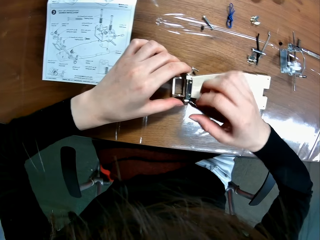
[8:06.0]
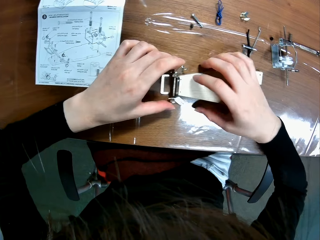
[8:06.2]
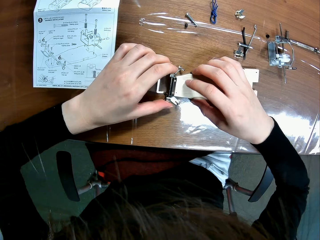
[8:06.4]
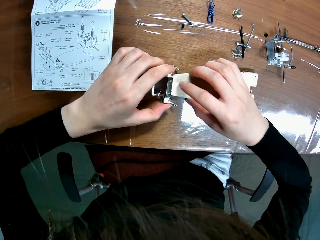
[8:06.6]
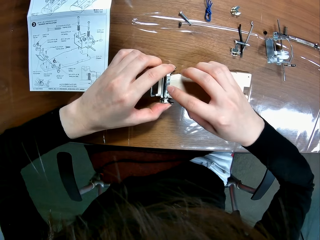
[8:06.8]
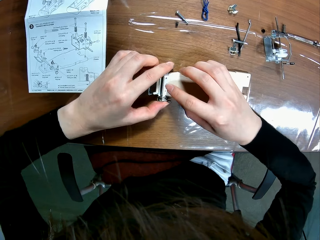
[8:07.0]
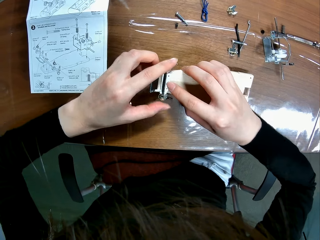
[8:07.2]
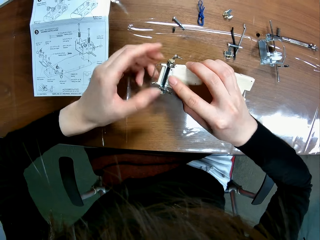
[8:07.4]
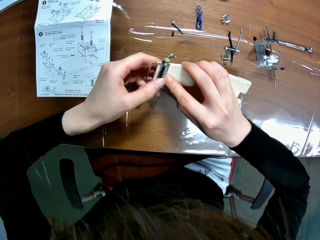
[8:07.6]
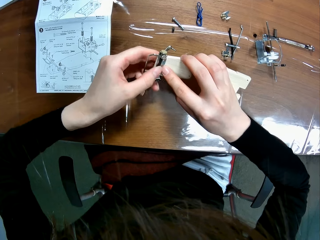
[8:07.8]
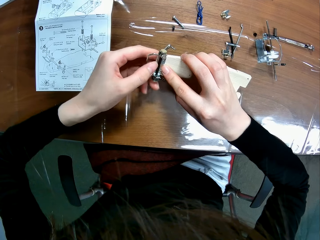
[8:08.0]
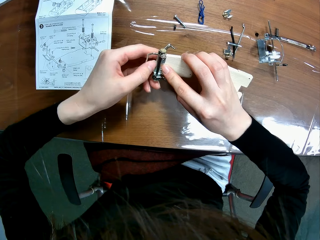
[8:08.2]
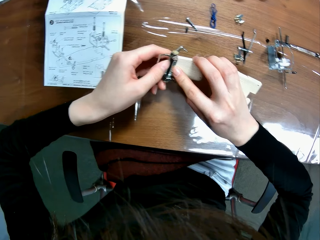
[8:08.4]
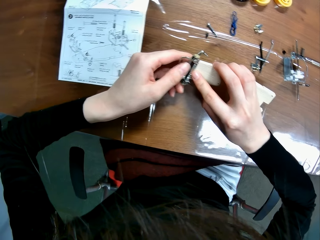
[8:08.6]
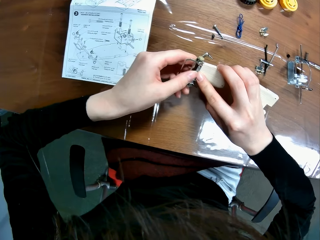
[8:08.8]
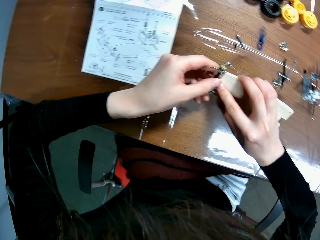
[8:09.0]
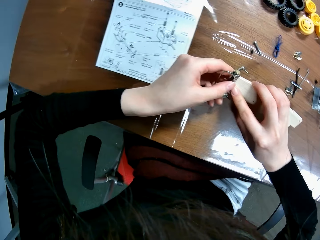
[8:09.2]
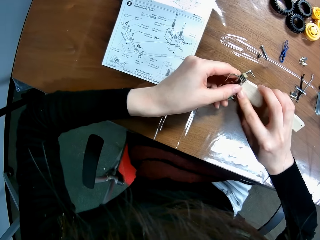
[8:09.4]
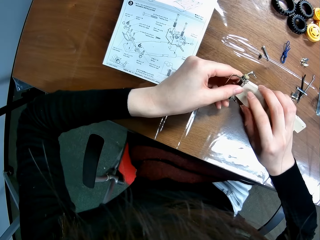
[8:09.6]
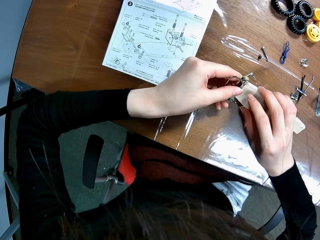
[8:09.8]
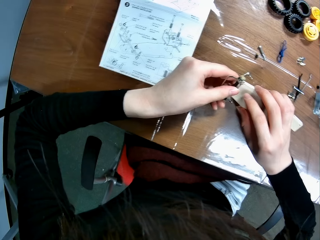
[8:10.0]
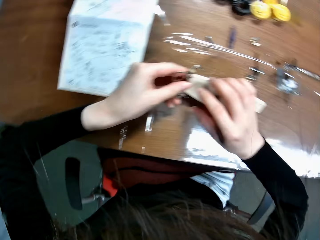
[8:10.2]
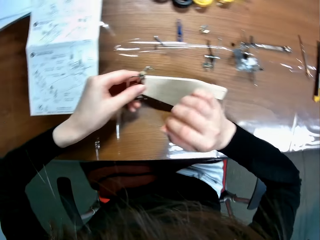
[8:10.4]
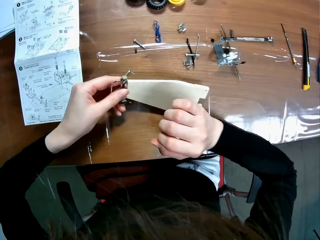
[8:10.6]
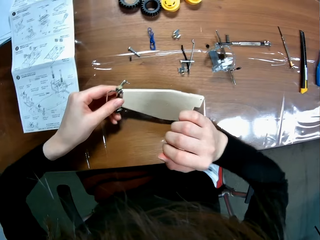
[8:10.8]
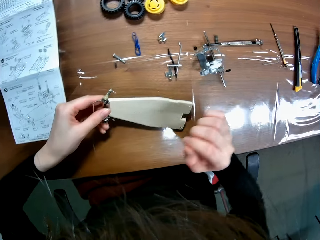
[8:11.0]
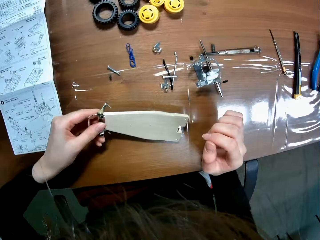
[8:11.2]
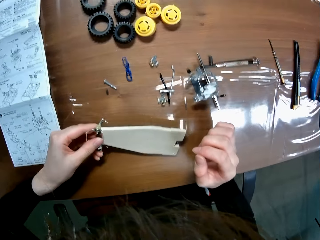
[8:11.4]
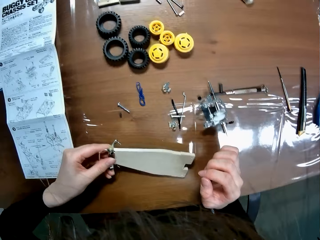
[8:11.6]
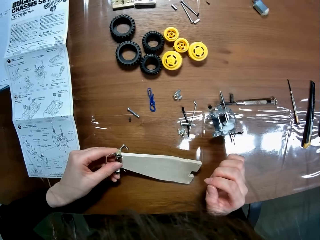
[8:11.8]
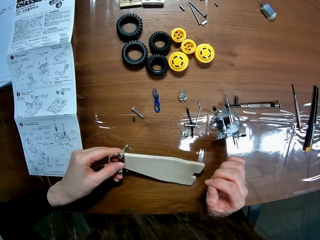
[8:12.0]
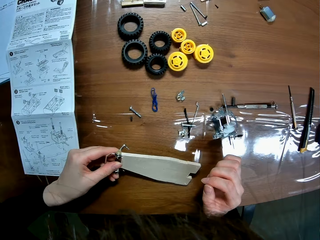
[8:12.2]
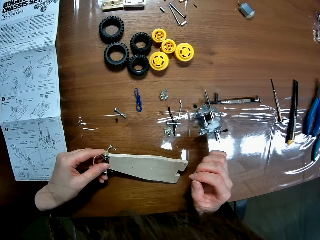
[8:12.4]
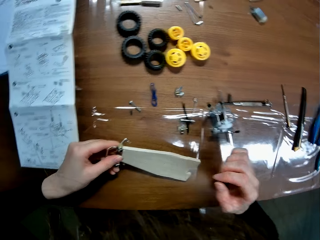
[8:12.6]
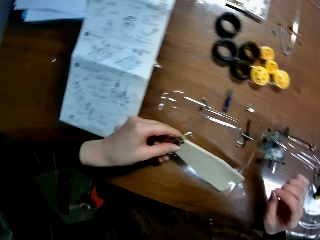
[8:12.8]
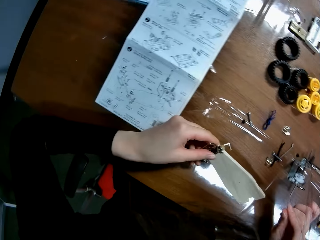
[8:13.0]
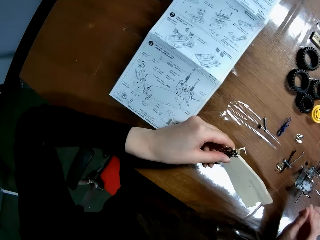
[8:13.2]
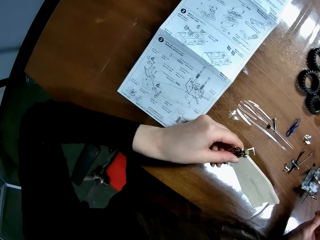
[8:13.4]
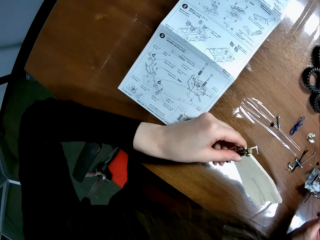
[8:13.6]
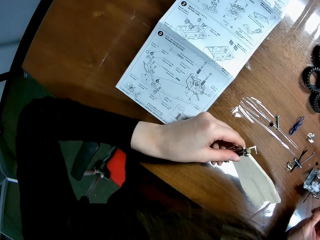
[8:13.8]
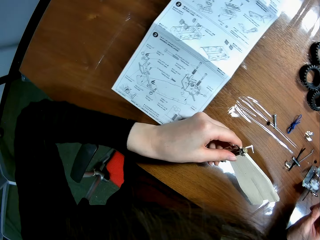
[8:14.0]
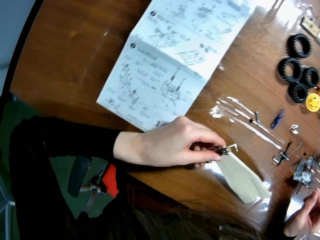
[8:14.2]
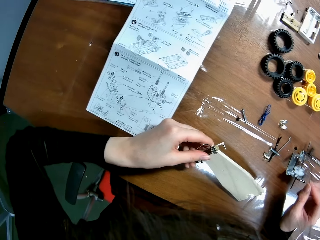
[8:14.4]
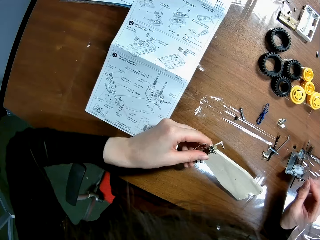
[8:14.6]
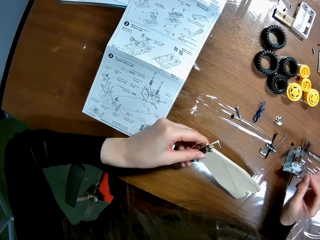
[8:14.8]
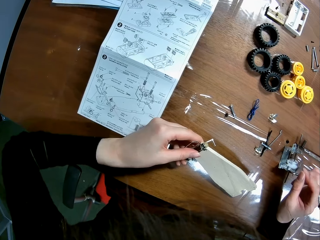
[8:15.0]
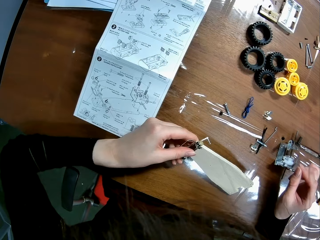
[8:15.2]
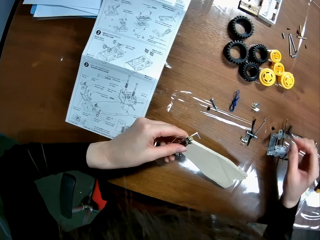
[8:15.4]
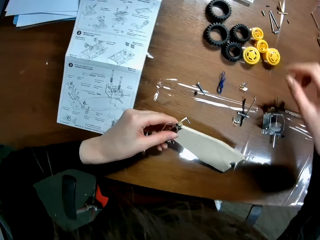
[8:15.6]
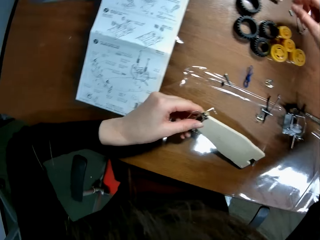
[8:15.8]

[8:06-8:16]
The camera wearer holds the chassis. They fit the front bumper on the chassis. They lift the chassis. They adjust the front bumper on the chassis. They look around. They refer to the buggy car chassis set manual.

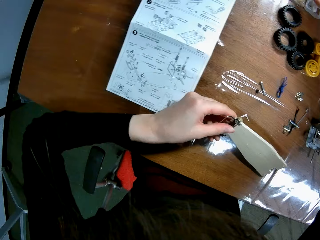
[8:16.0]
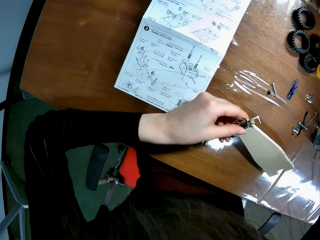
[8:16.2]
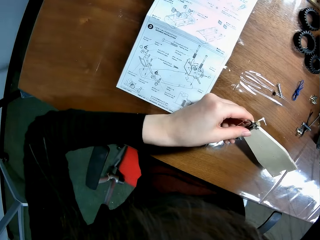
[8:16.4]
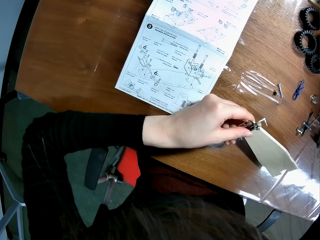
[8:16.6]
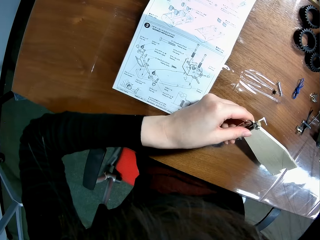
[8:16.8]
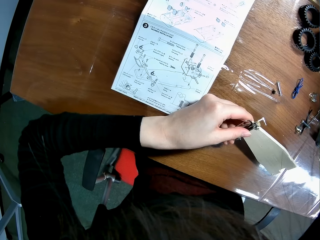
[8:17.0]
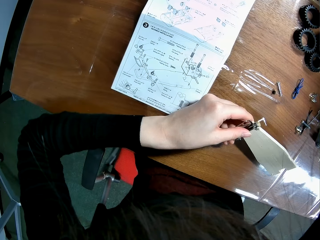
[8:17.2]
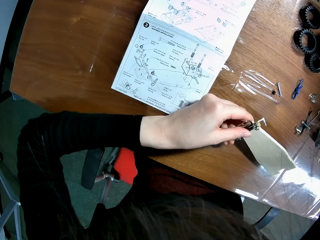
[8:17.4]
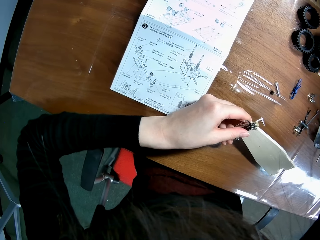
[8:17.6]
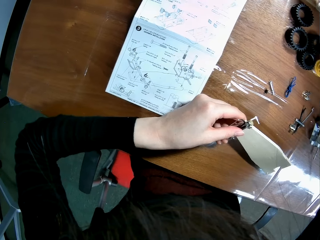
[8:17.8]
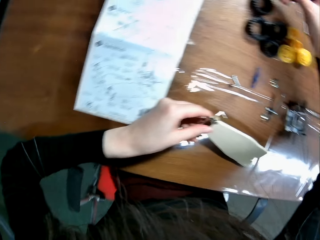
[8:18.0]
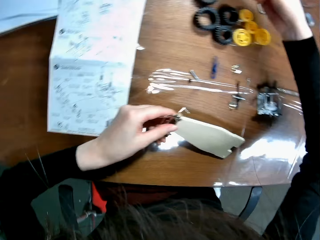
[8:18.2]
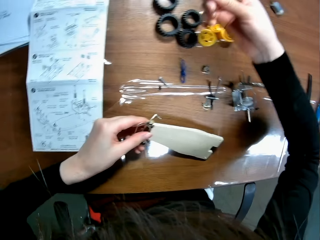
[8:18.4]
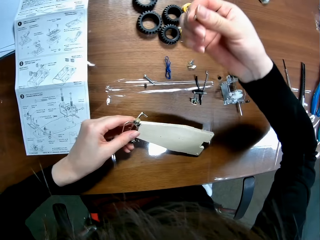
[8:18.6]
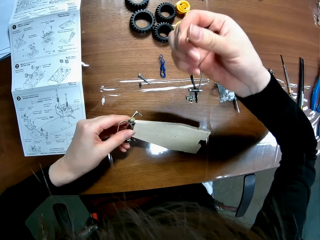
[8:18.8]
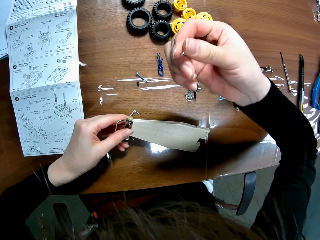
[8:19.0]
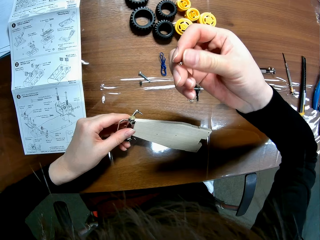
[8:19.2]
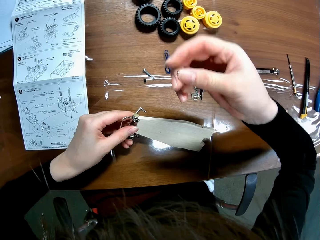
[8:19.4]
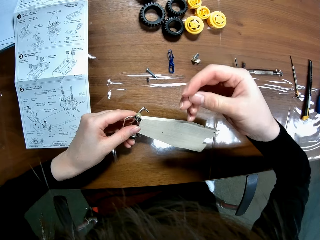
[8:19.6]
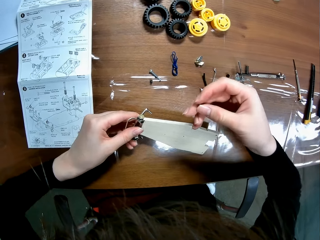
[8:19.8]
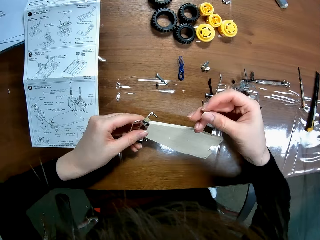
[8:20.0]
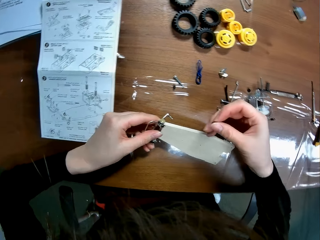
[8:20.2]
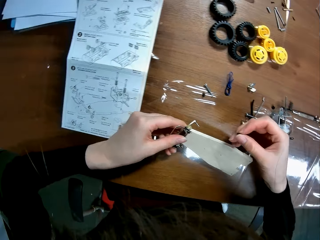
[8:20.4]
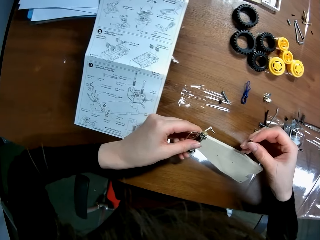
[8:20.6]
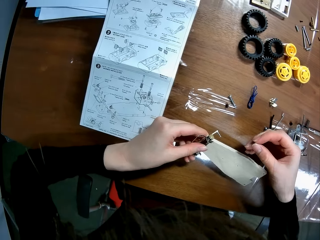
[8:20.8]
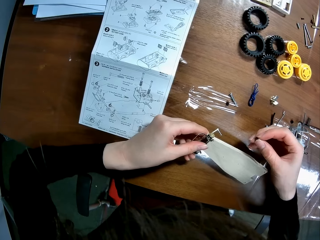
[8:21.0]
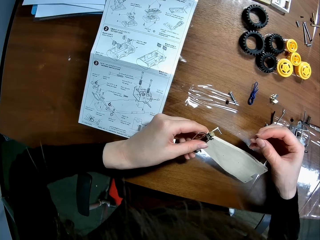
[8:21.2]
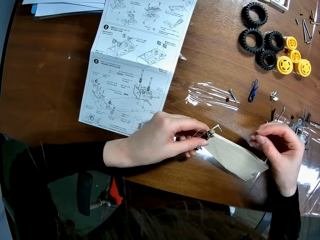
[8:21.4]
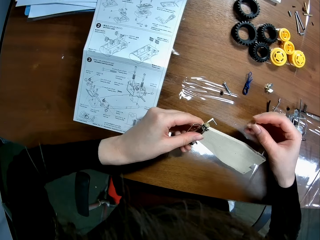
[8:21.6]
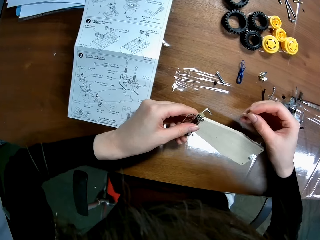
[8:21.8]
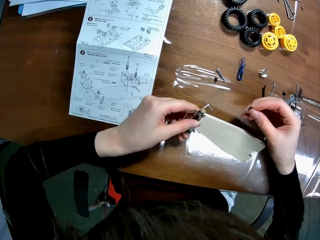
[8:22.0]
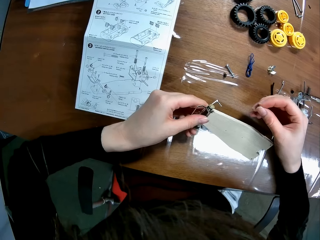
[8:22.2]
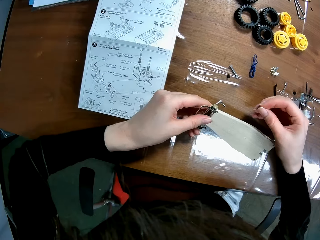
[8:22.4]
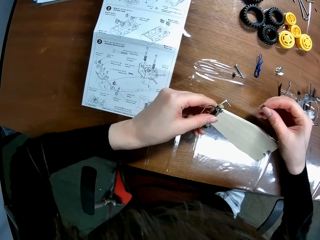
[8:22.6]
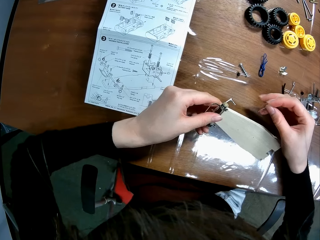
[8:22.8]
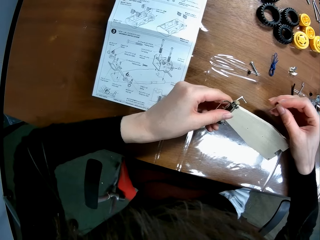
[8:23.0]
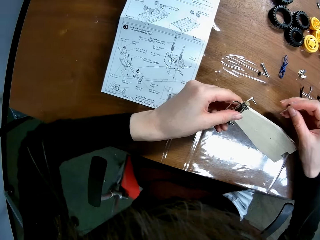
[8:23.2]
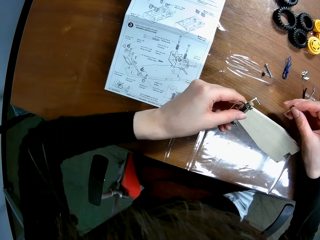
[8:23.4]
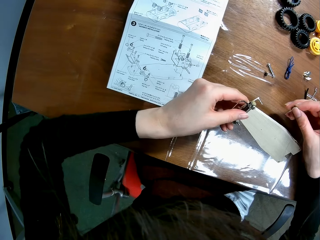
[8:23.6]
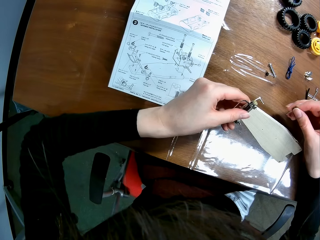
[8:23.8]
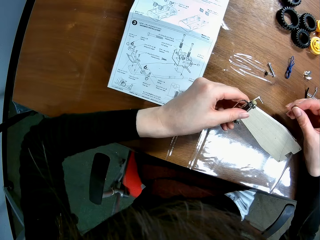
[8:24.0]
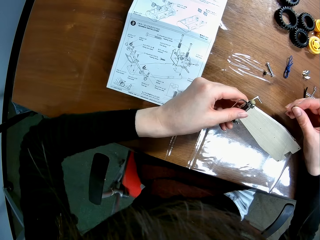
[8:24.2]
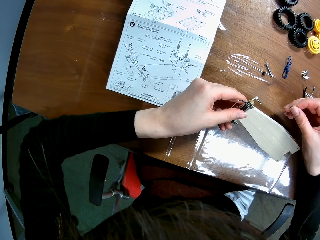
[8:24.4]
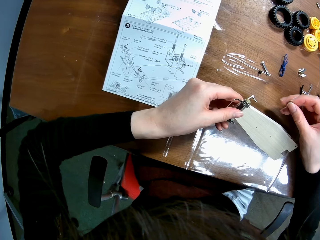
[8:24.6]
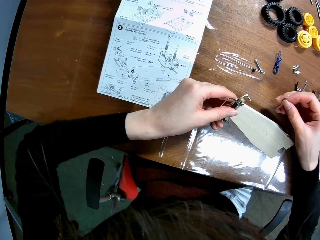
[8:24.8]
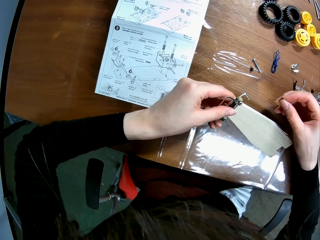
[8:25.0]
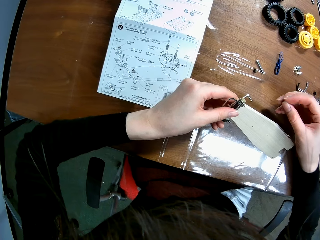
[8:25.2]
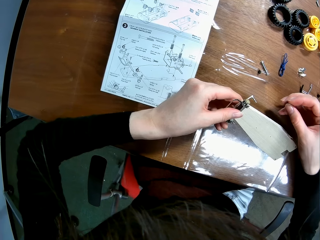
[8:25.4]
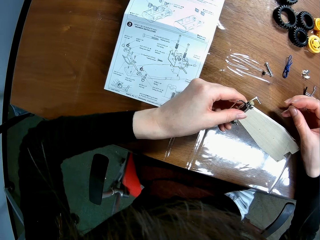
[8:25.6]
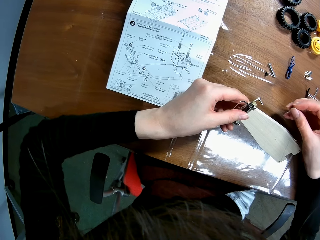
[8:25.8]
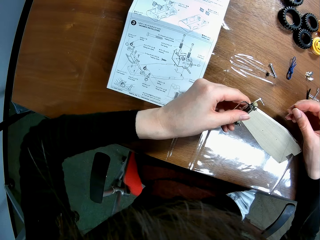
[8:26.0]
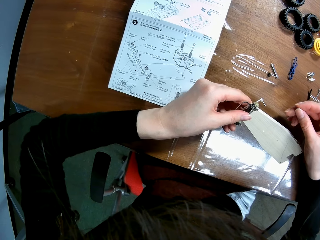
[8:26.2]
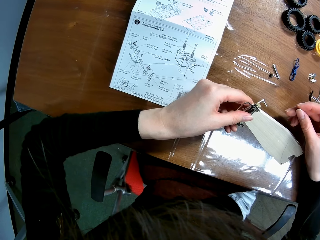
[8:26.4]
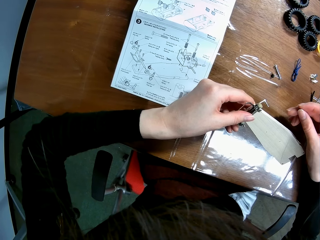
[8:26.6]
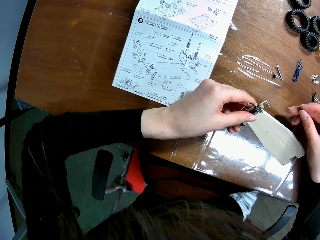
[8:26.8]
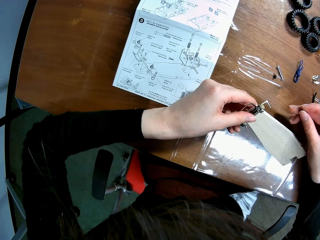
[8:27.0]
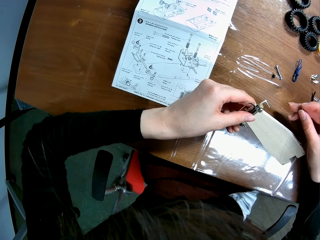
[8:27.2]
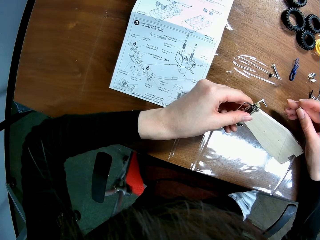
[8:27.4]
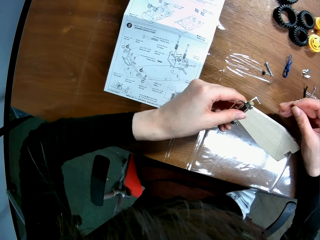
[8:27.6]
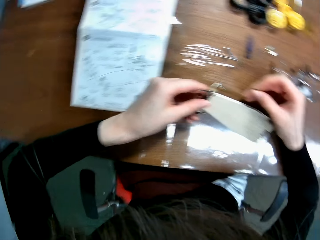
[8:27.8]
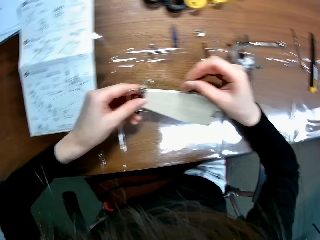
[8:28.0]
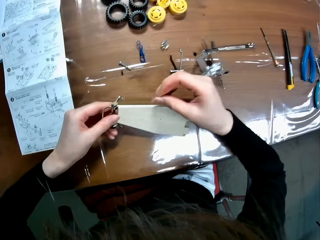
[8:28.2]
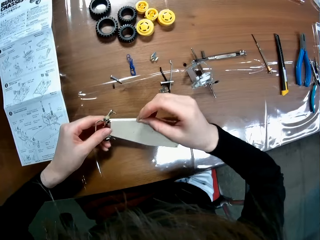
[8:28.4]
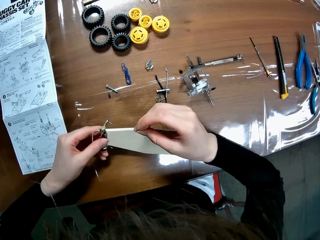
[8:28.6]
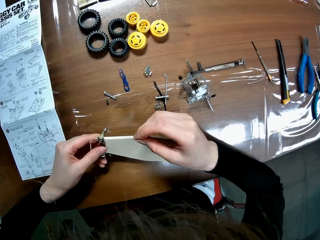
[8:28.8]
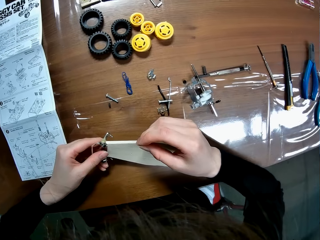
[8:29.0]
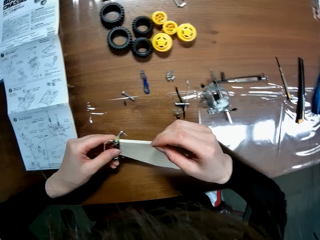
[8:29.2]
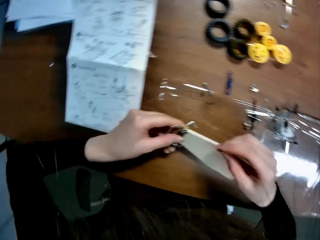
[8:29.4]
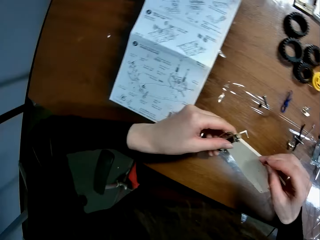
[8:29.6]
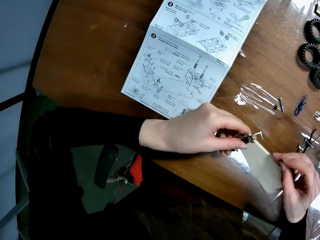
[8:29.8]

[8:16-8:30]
The camera wearer picks up a tapping screw from the table with his right hand. He glances at the tapping screw. He refers to the buggy car chassis set manual. He turns the tapping screw in his right hand. He refers to the buggy car chassis set manual. He turns to the chassis.
